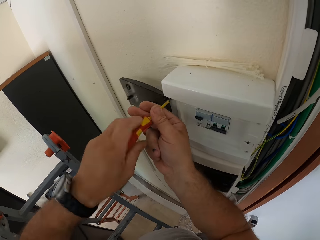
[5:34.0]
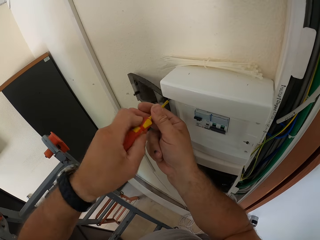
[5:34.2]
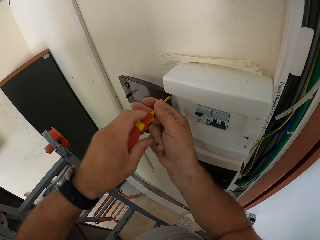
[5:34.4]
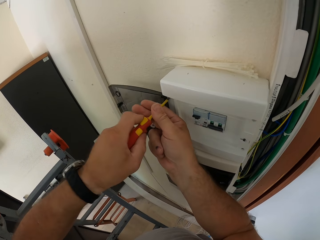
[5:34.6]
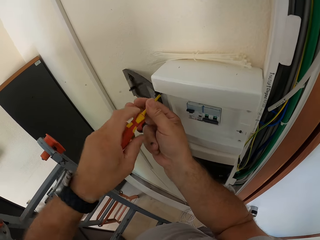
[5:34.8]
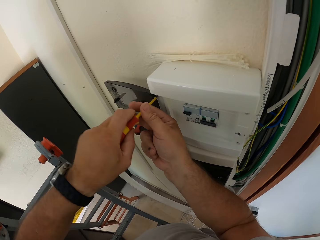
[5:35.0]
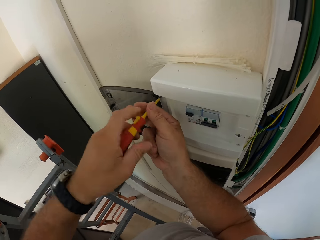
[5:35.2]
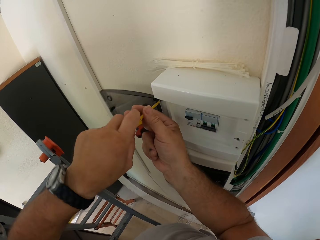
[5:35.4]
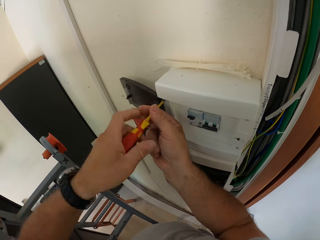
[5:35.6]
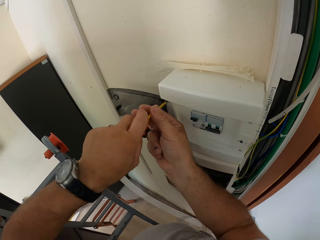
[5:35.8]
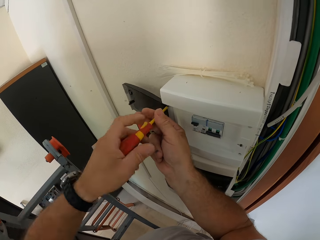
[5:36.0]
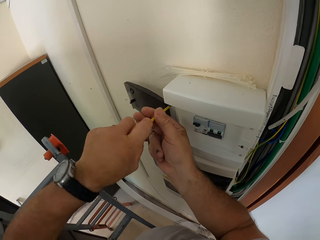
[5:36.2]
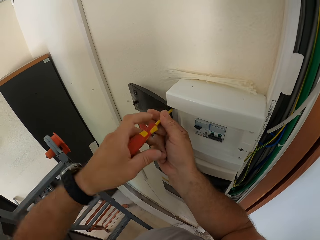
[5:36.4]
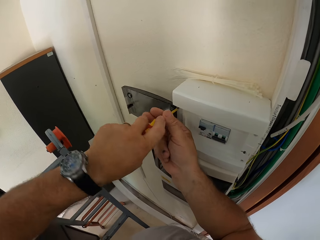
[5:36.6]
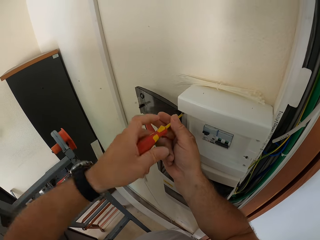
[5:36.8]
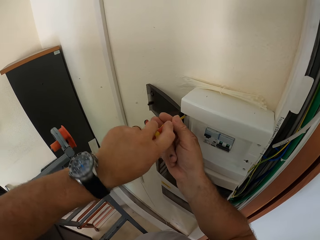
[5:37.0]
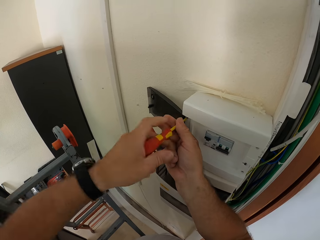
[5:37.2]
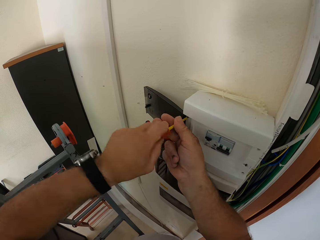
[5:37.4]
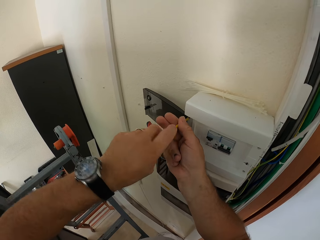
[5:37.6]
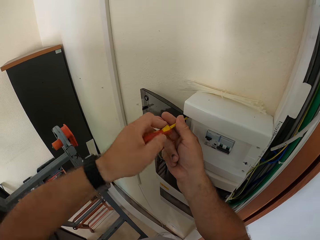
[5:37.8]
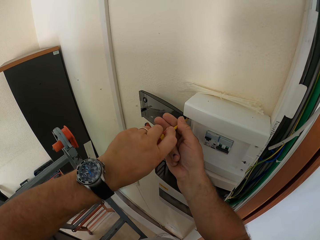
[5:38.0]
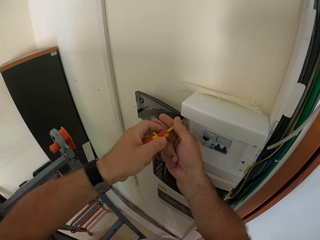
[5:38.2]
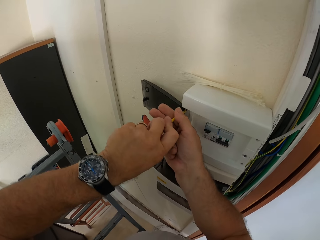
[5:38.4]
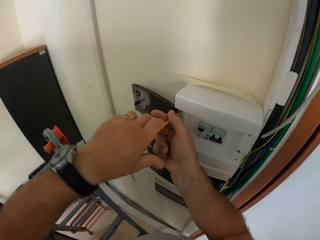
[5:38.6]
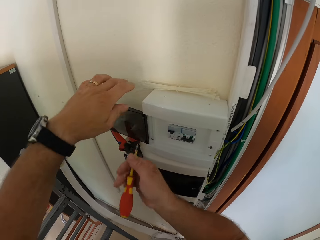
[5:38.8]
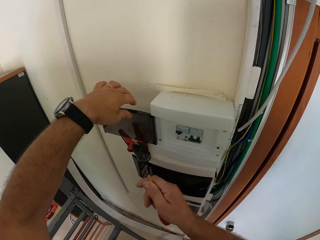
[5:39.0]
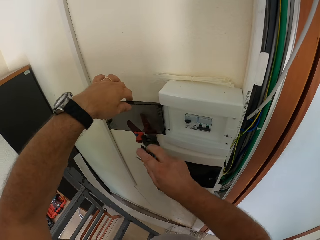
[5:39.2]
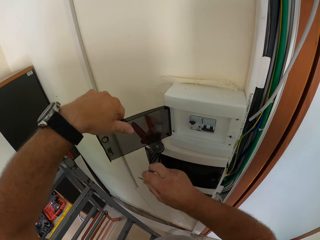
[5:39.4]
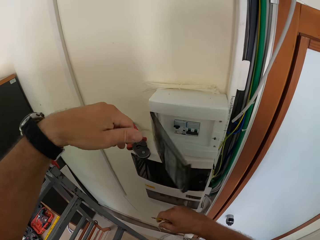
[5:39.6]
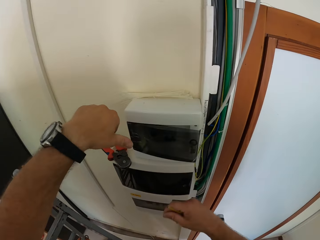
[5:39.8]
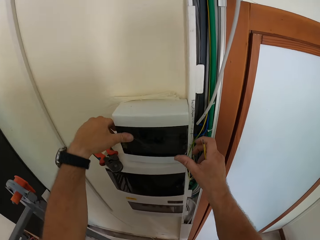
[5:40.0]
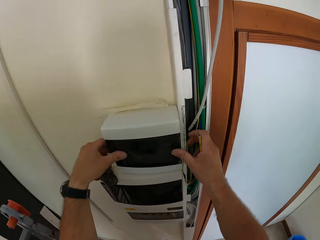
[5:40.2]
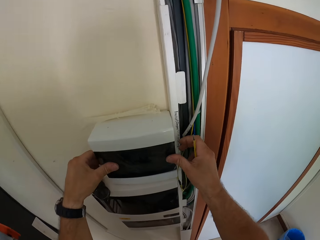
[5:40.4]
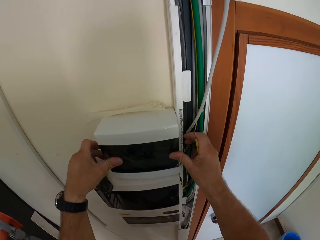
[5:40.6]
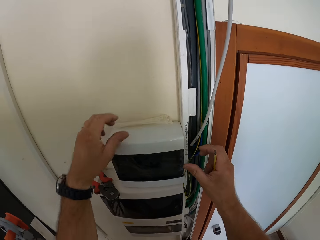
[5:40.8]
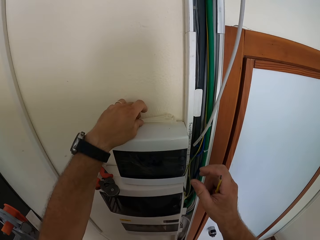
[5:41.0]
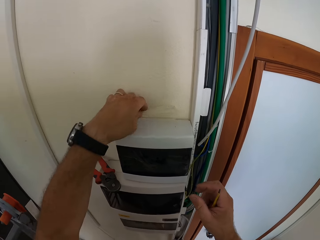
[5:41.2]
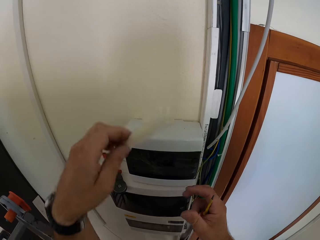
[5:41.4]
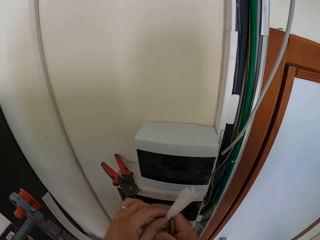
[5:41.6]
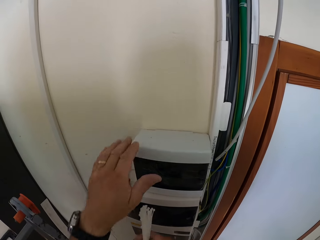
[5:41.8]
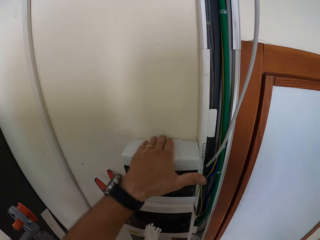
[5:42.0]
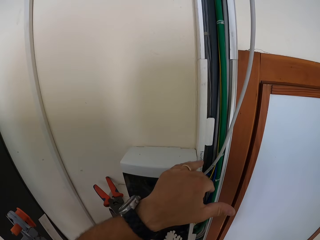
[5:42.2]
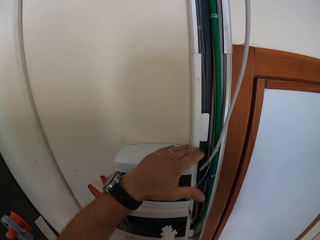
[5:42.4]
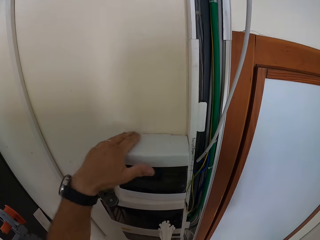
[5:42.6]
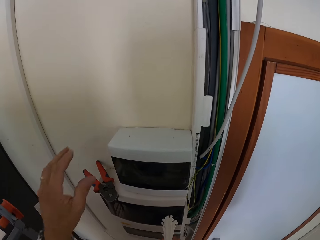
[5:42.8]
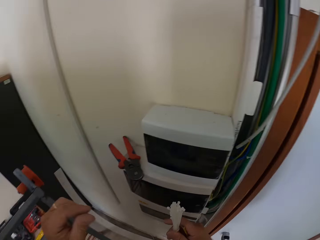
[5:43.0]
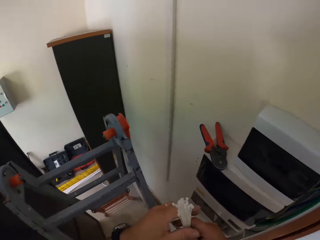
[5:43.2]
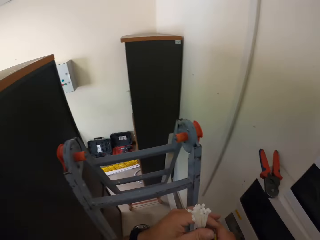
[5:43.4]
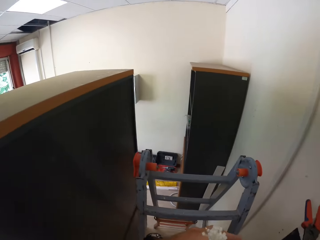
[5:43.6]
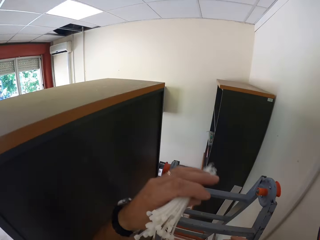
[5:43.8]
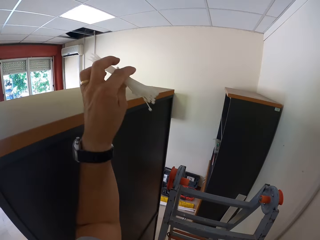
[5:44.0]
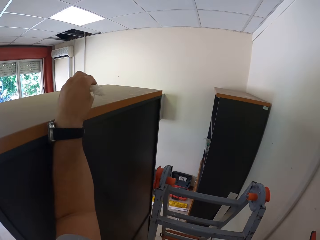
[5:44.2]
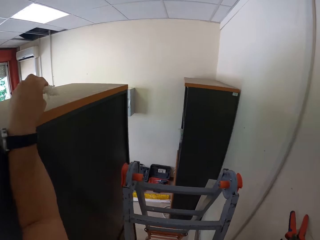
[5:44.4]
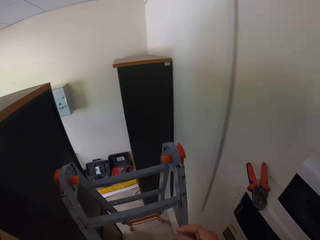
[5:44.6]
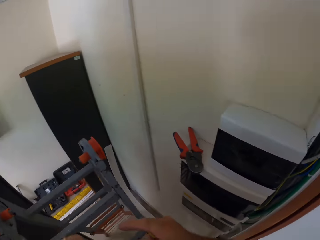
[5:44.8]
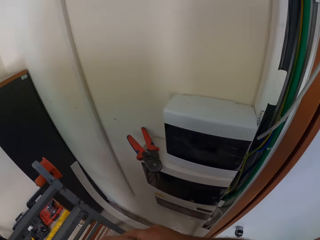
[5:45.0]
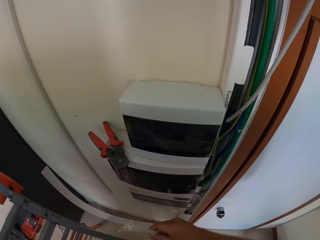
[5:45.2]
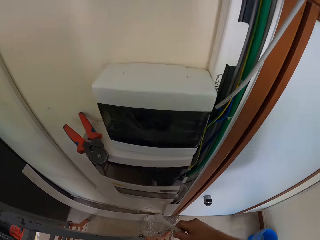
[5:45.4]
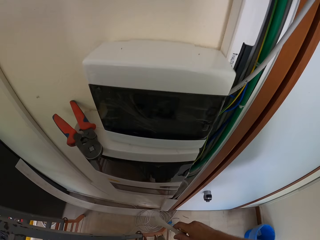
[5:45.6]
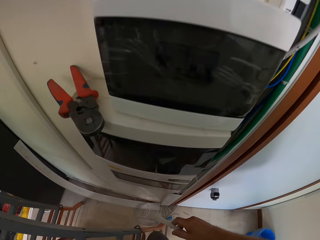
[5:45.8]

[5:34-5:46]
The camera wearer closes the conjunction box. He takes off a cable or cable ties from the conjunction box. He cleans the top of the conjunction box. He lifts his hand over a wardrobe. He places the cable ties on top of the book shelf.

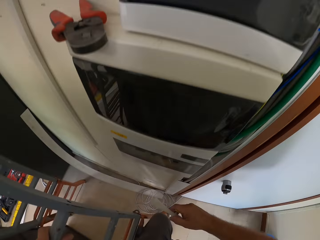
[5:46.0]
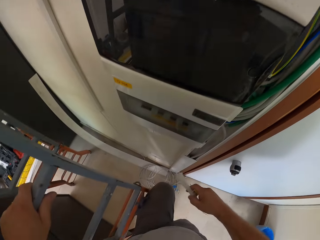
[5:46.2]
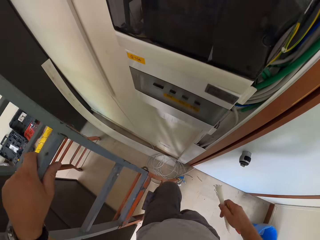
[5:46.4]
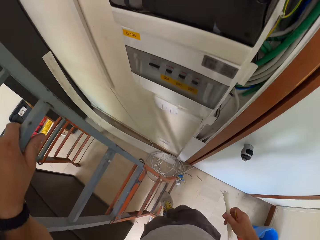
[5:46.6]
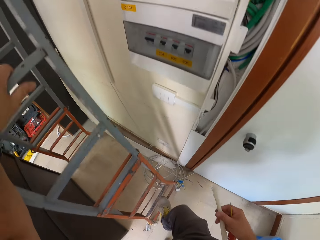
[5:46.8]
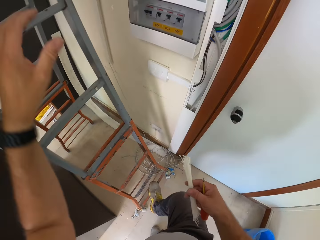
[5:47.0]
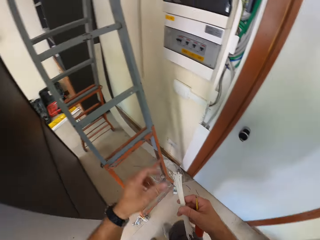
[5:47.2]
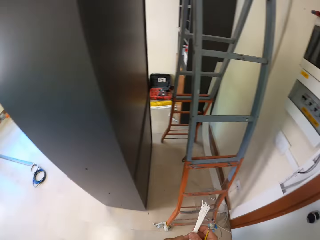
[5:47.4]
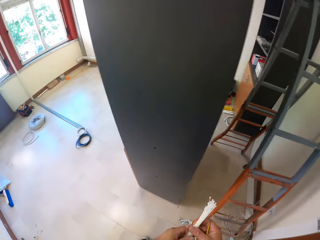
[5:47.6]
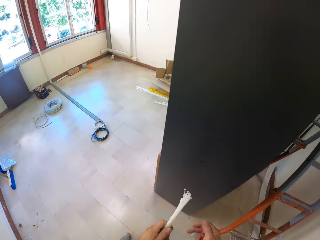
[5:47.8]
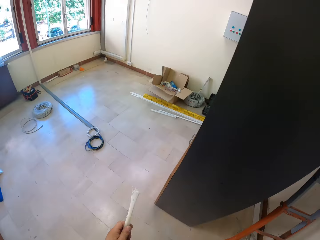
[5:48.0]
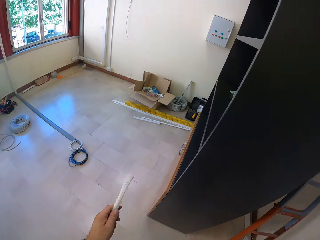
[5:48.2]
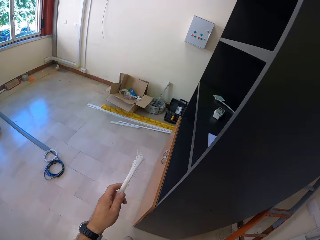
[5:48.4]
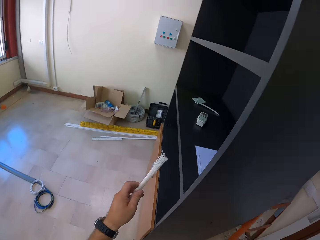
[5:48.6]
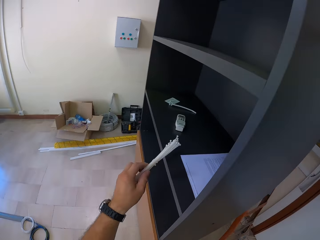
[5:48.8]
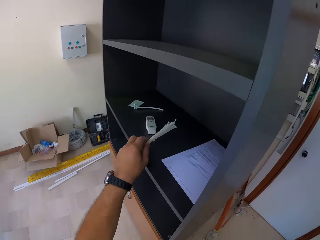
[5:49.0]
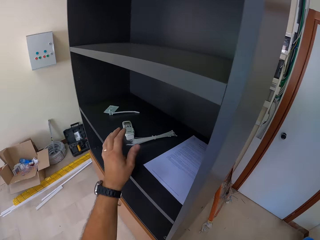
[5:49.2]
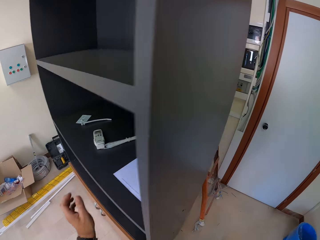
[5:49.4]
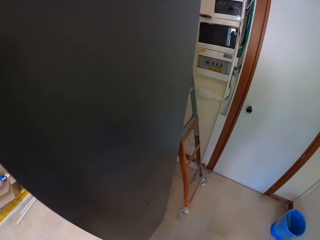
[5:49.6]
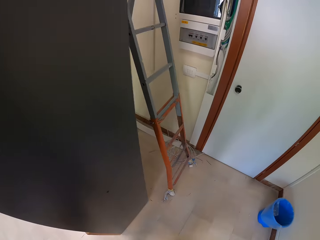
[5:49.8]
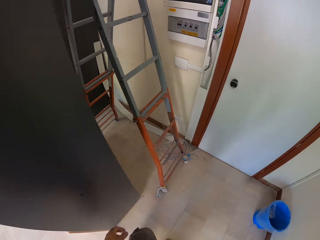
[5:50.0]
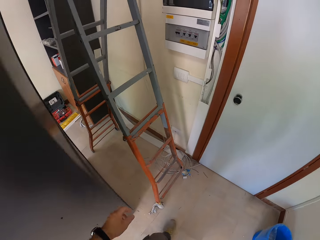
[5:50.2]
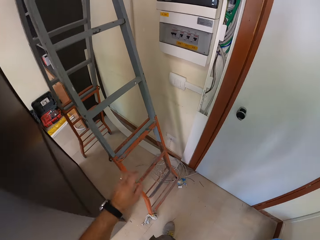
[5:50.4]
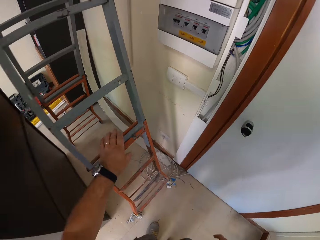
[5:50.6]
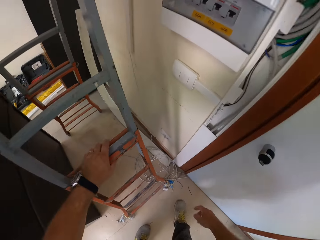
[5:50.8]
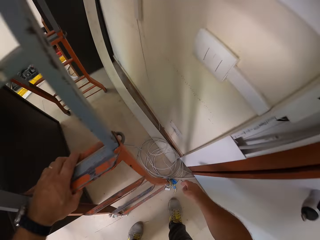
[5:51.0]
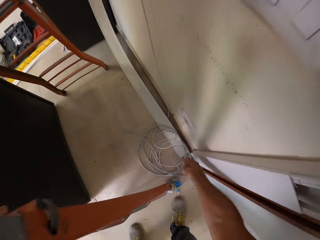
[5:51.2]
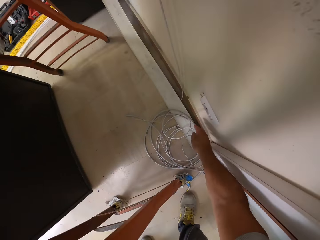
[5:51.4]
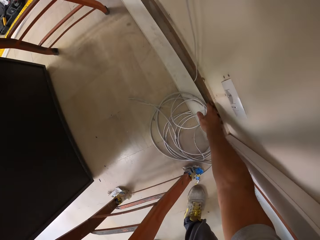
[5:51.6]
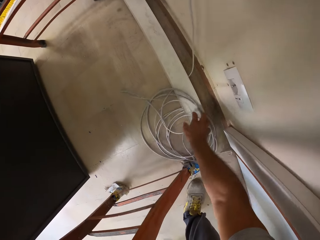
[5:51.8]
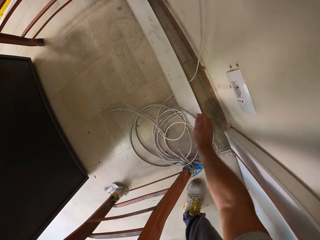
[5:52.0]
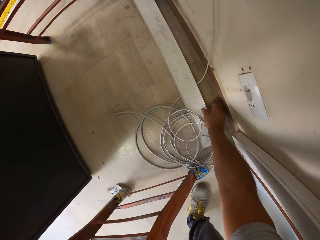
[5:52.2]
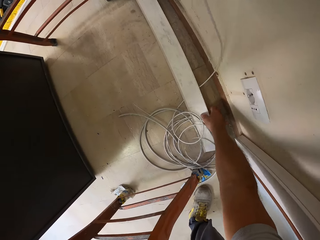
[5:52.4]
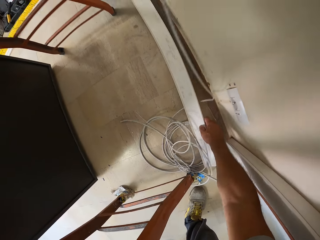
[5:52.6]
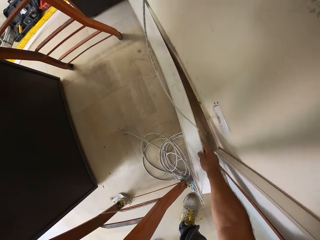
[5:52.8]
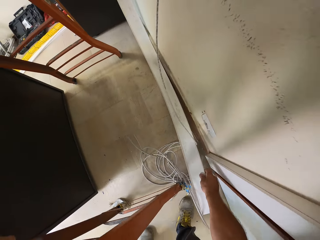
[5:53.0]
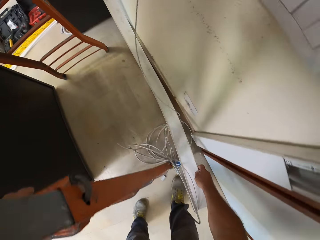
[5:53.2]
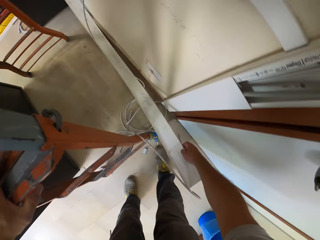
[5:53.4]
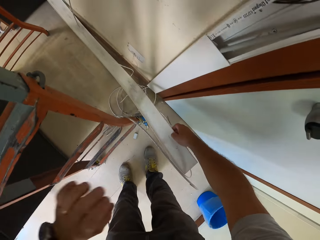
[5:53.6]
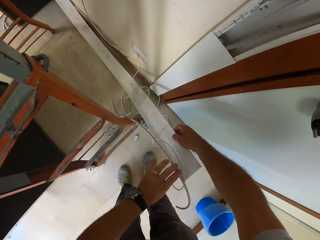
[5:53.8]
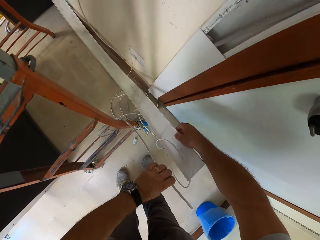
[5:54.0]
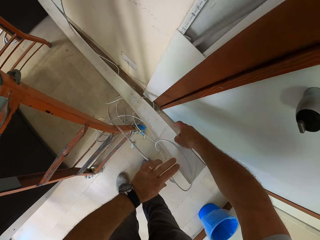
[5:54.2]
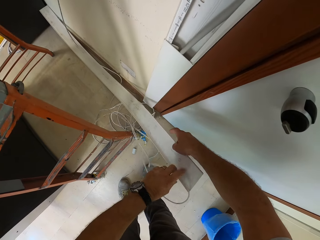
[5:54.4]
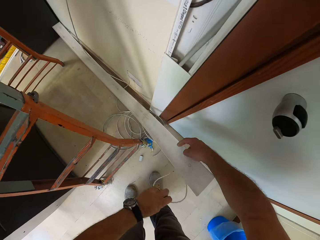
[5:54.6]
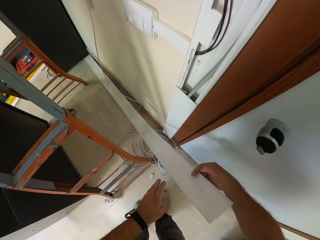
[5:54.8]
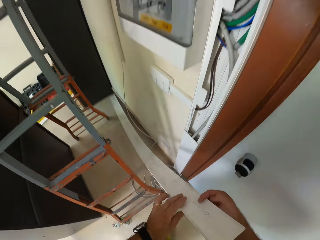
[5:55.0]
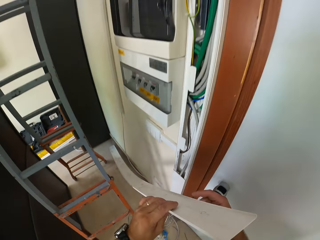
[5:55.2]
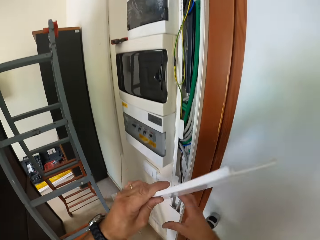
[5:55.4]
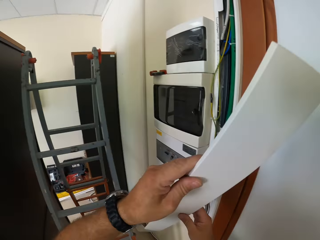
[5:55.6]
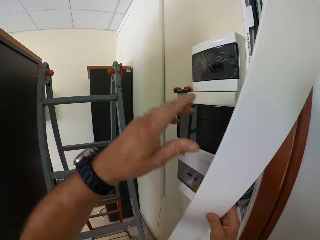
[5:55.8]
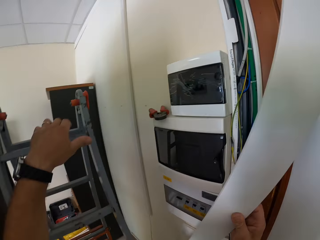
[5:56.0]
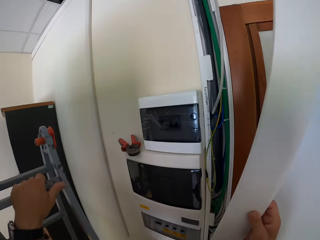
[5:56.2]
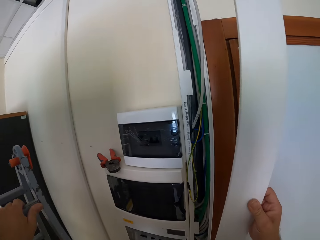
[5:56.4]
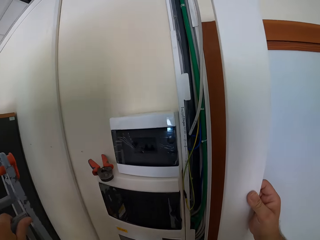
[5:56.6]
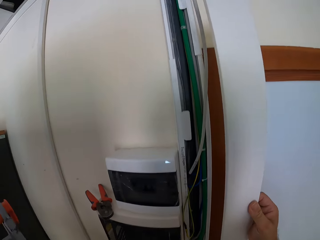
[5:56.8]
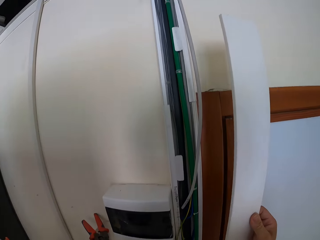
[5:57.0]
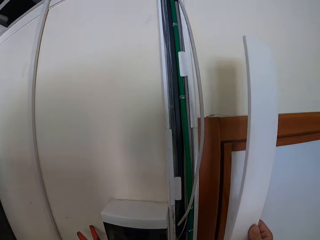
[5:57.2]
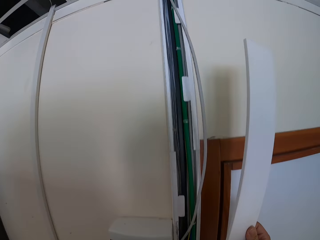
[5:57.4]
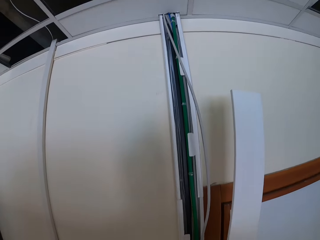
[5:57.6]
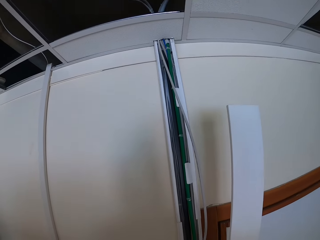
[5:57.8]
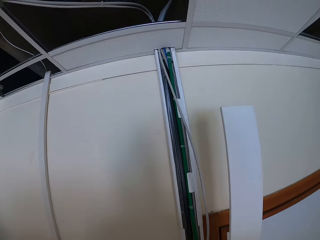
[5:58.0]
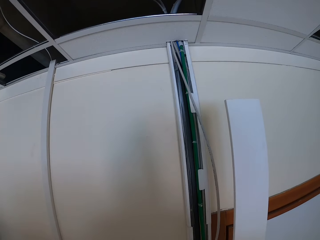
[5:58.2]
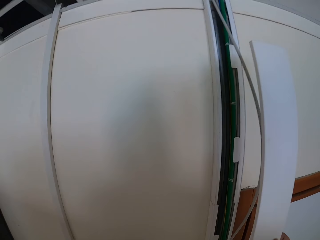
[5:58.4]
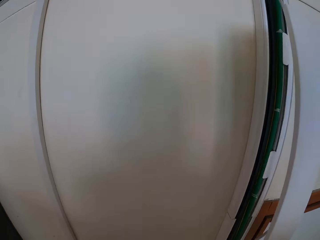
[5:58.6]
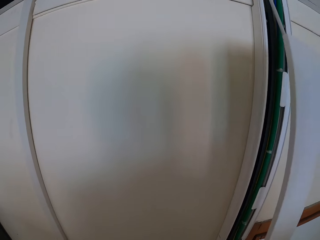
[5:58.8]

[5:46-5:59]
The camera wearer climbs down the ladder. They walk towards the wardrobe. They place the cable ties in the book shelf. They walk back towards the ladder. They hold the ladder and bend down. They pick up a wire casing cover. They drop the cables. They hold the ladder.
